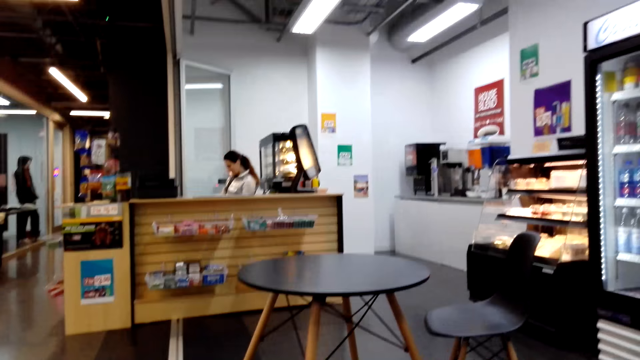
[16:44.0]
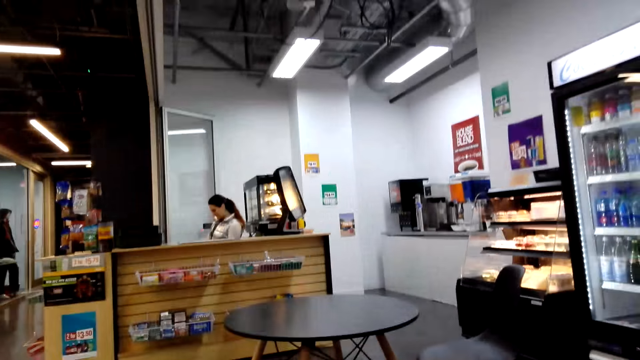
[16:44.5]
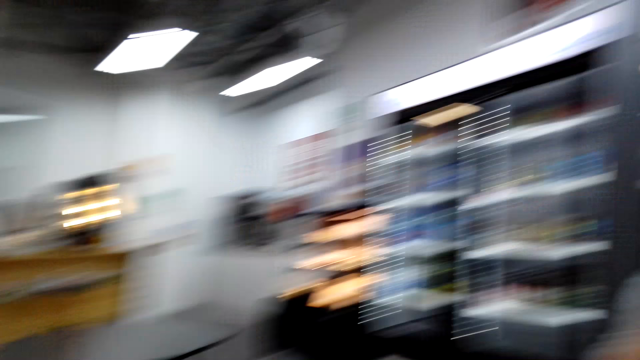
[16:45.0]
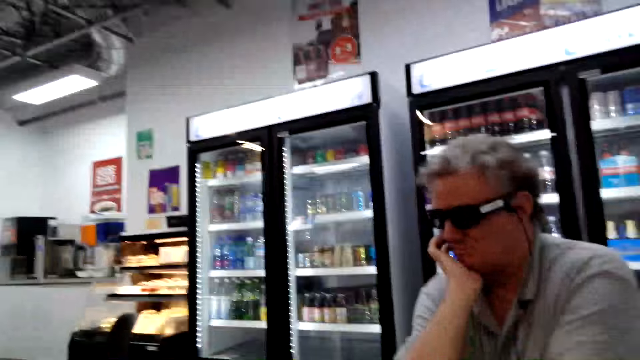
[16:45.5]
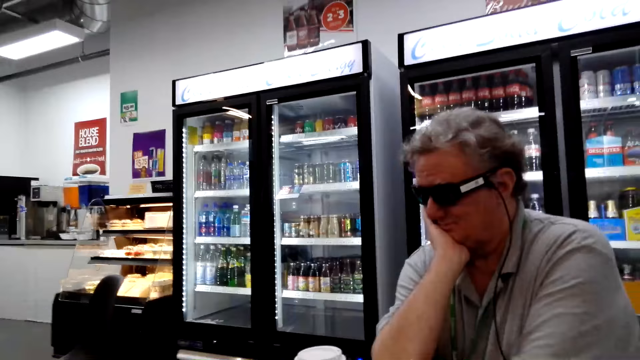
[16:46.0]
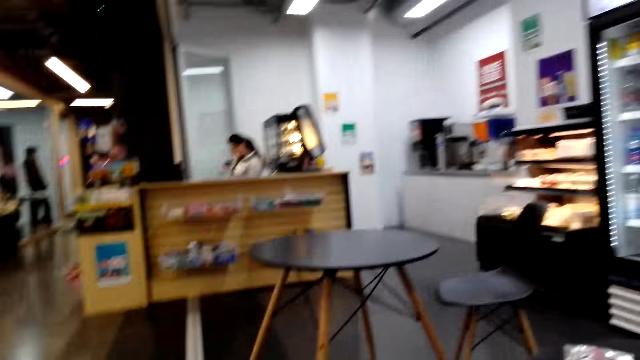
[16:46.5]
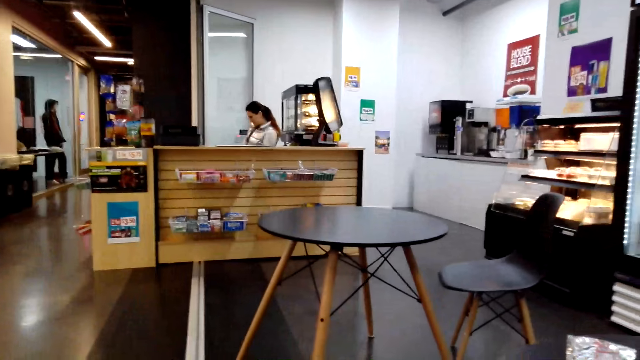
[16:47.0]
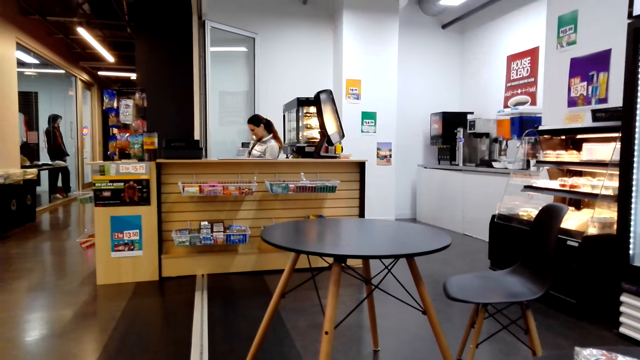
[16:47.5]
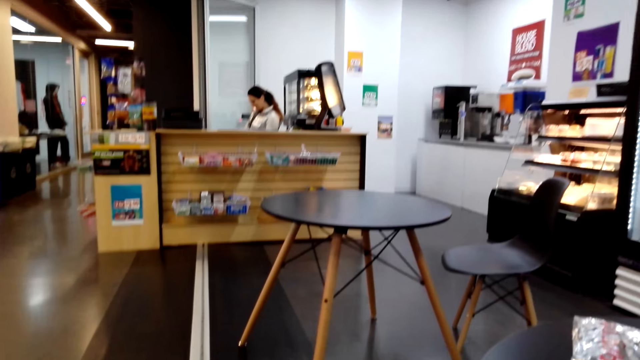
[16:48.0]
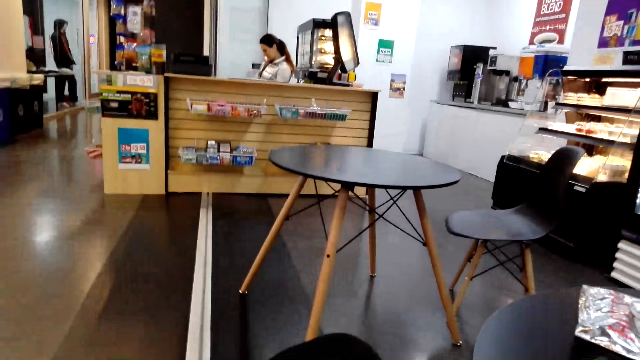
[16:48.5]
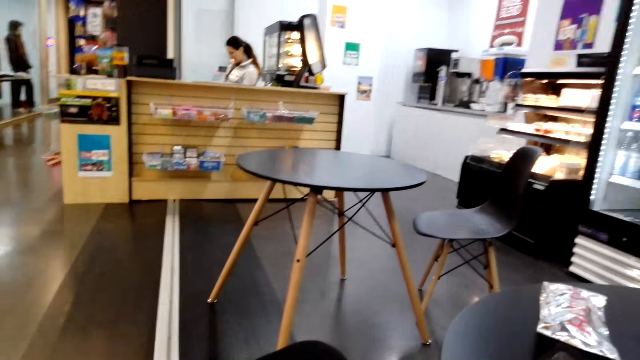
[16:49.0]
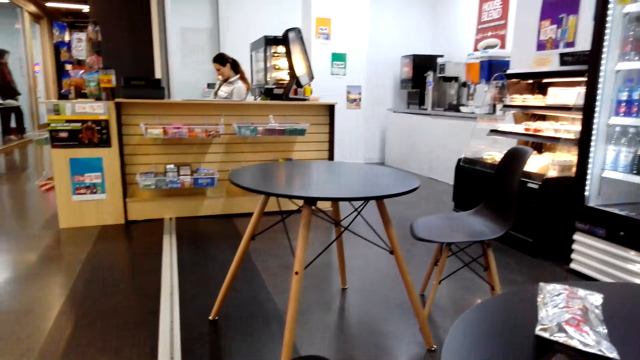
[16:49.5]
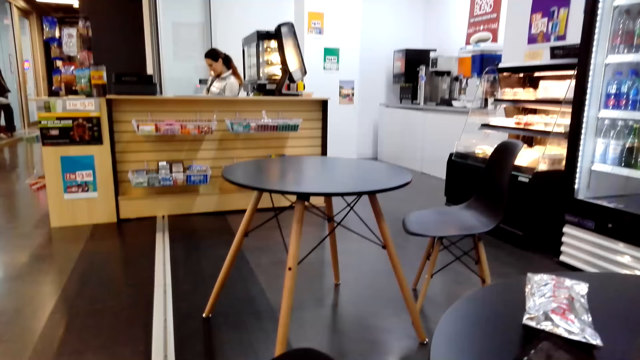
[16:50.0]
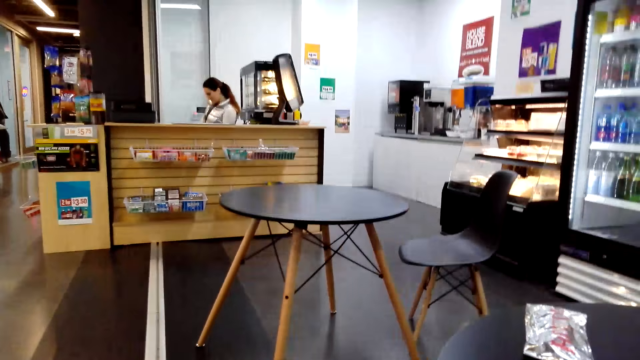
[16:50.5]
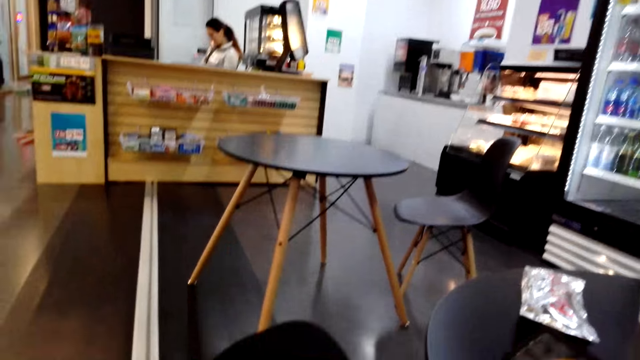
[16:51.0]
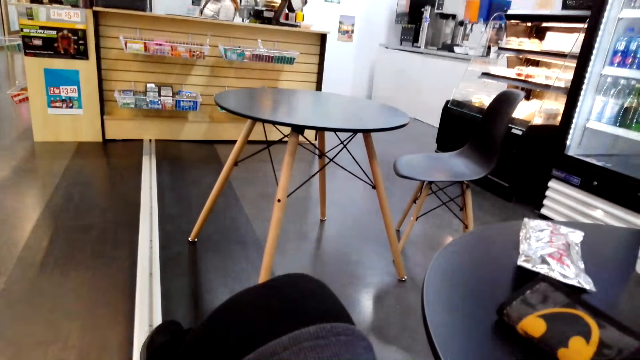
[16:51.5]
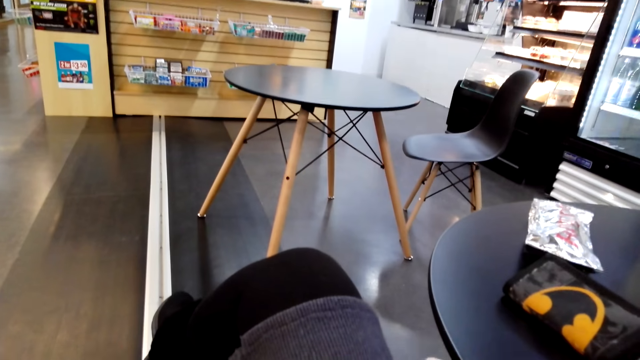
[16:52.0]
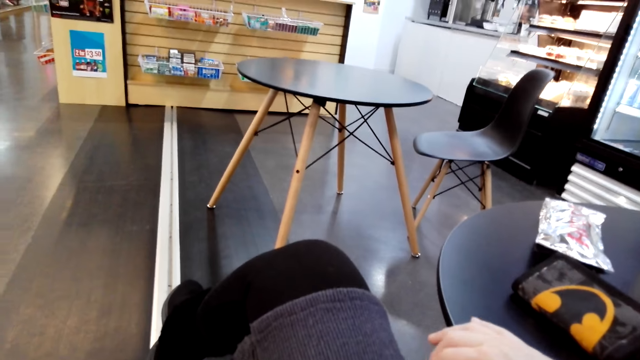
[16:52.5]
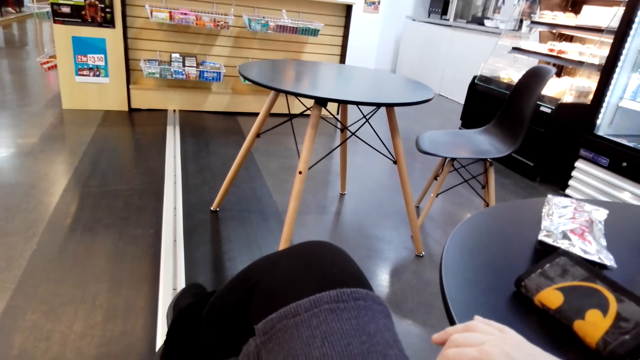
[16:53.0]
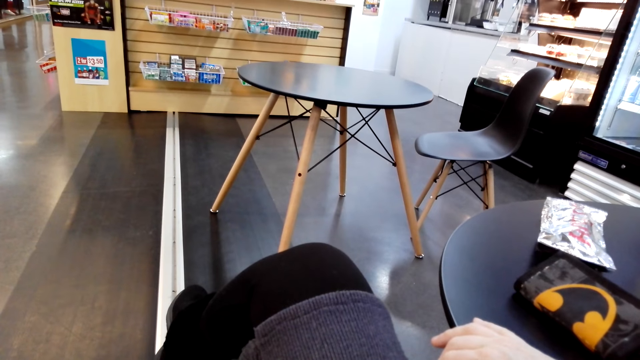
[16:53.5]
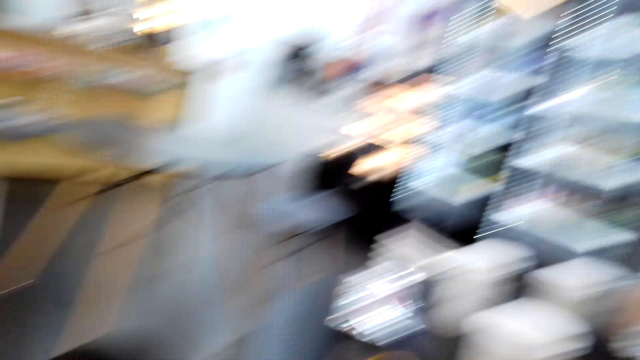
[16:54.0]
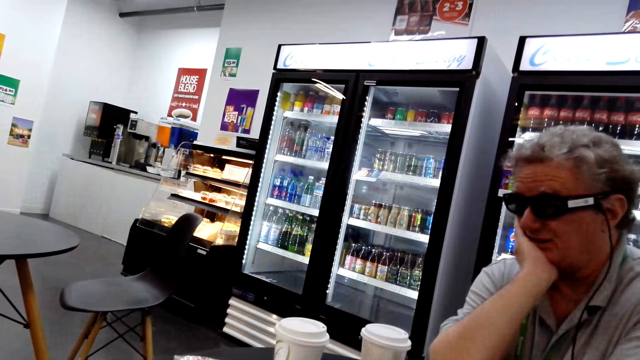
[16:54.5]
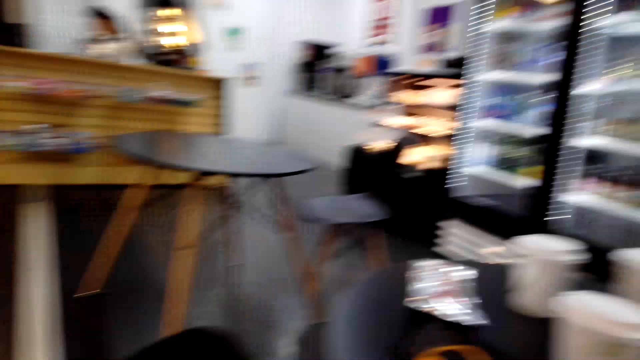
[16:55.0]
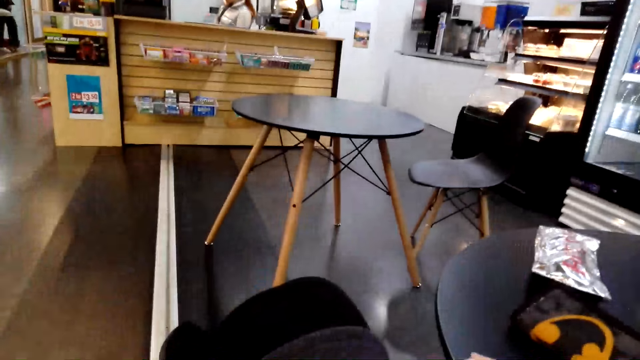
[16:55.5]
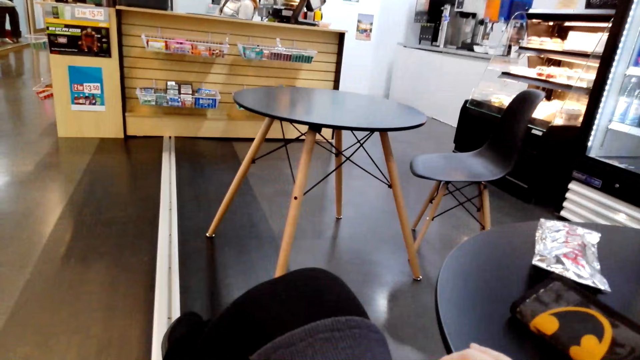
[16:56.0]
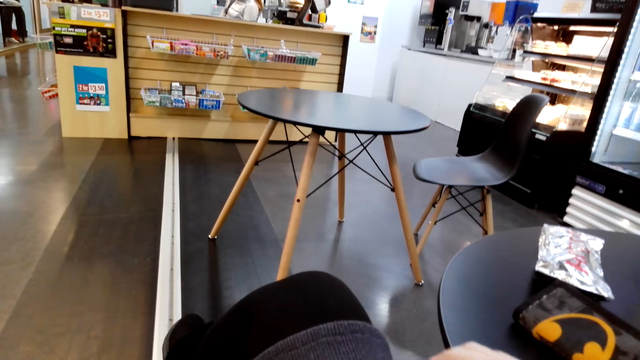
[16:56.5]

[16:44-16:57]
The camera wearer looks around. A man places his right elbow on the table. The camera wearer places her right hand on the table. The man places his right elbow on the table.

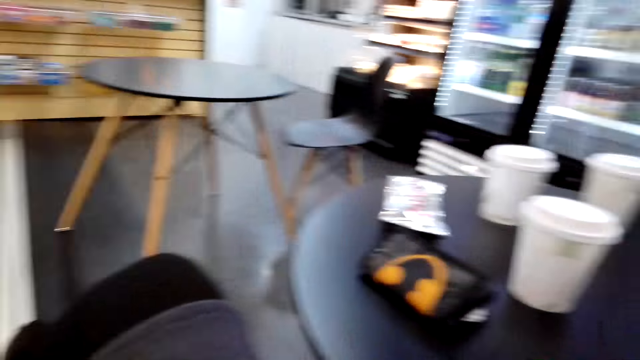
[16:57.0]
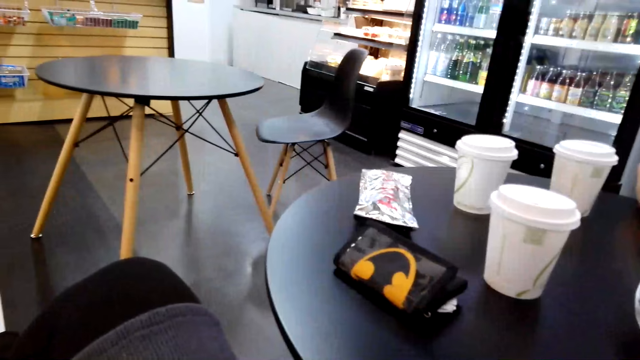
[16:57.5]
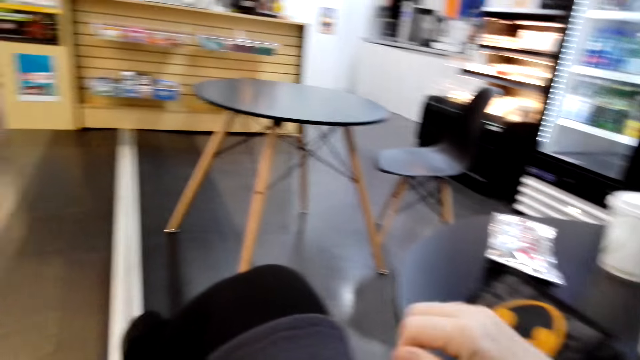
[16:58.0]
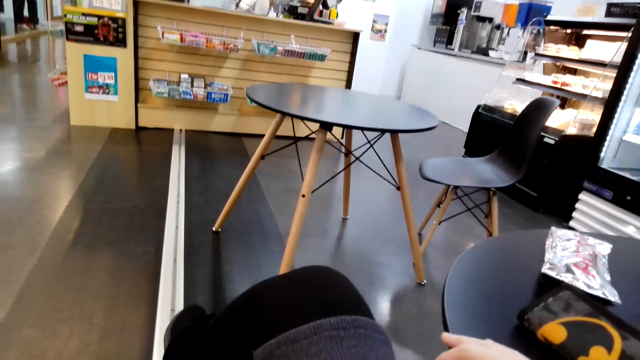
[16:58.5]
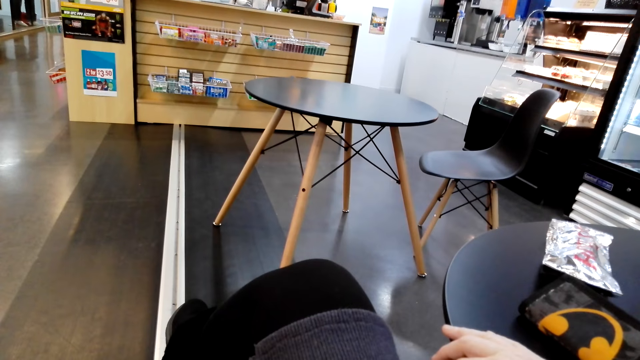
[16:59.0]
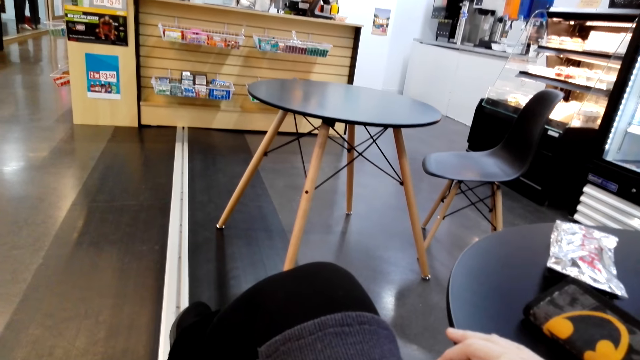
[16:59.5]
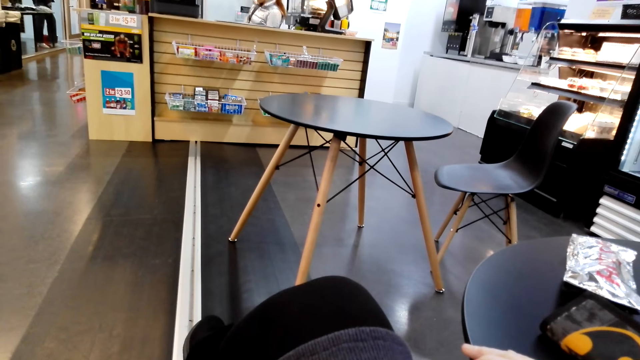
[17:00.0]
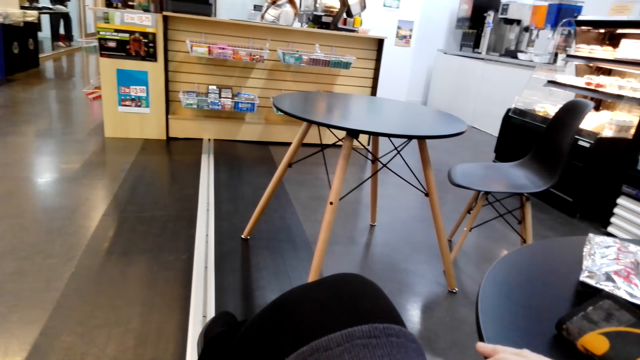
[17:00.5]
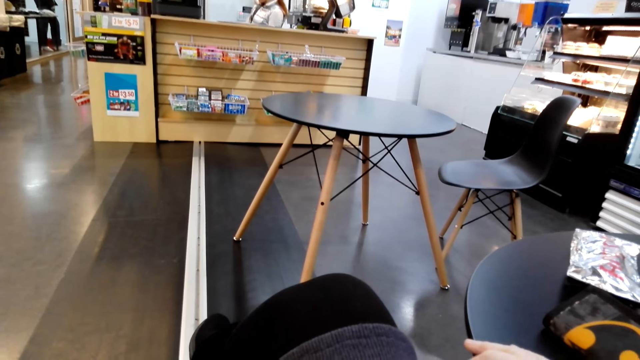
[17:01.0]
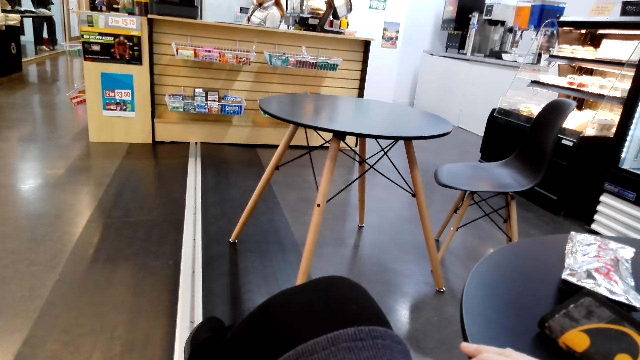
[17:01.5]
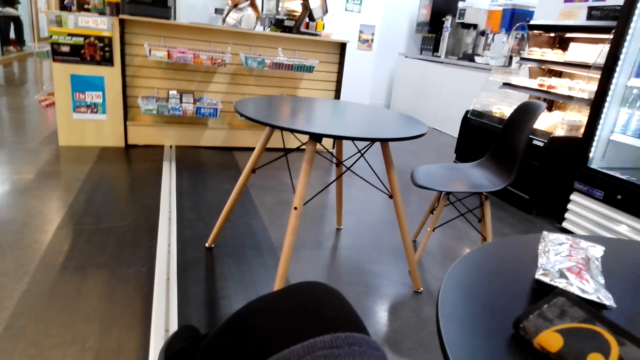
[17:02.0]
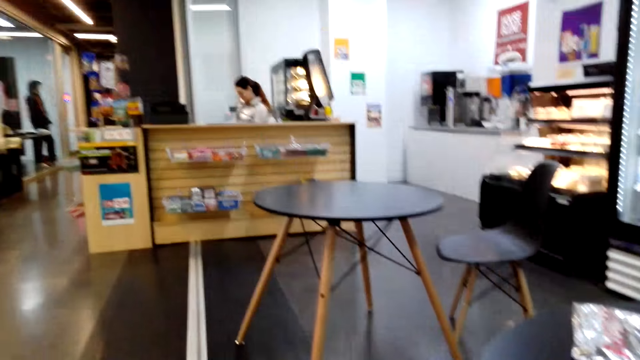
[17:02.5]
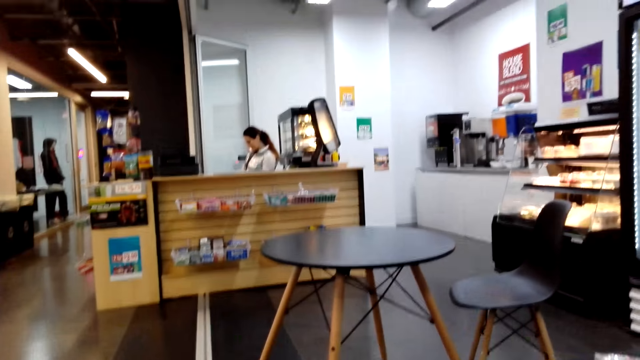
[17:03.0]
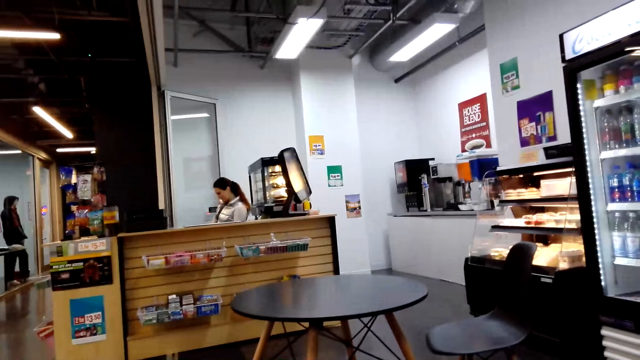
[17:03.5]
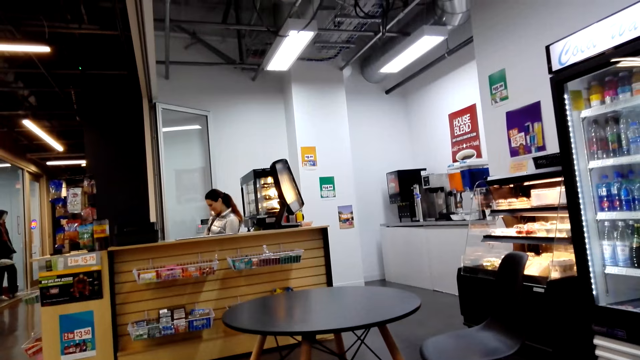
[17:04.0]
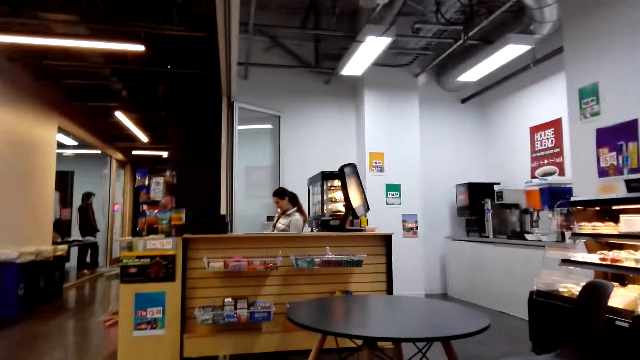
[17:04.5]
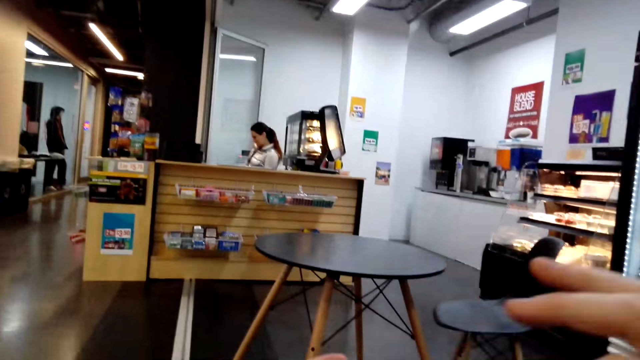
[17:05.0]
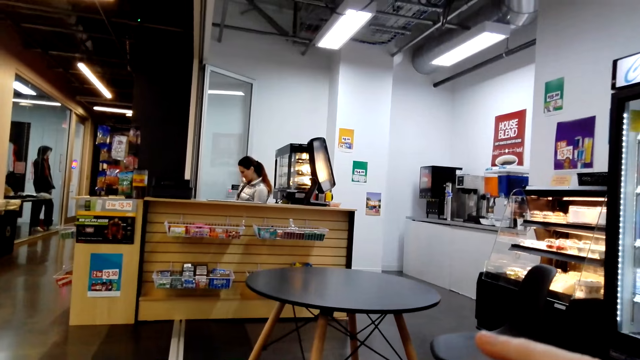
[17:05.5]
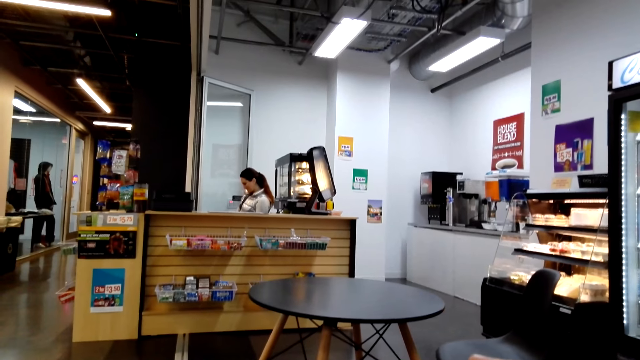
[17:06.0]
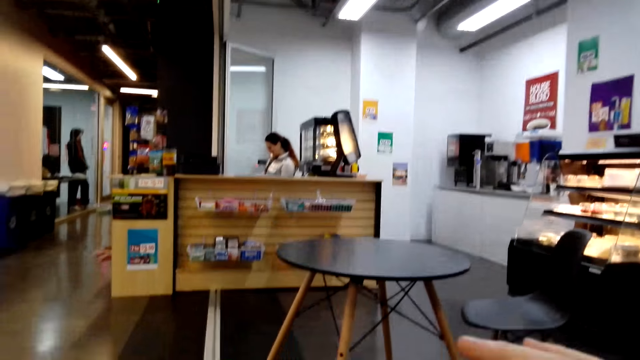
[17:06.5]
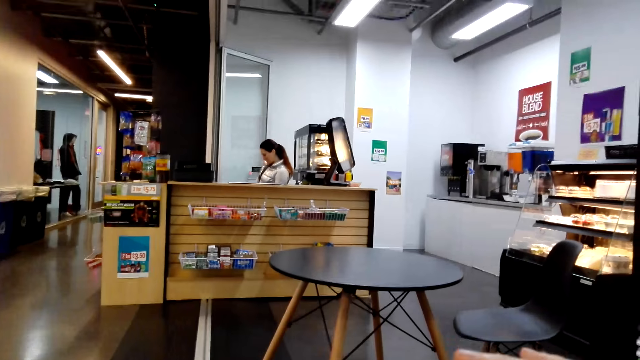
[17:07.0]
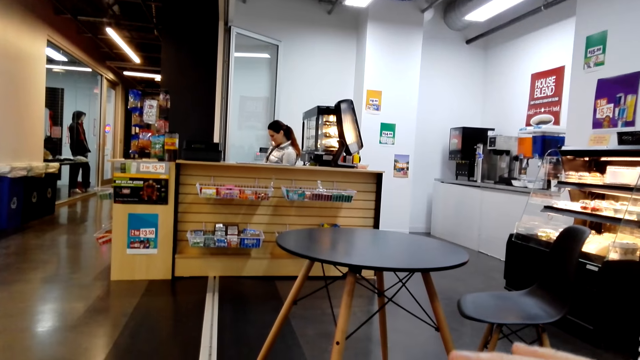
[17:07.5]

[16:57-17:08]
The camera wearer moves her right hand on the table. She places her right hand on the table. She operates the phone. She moves her right hand.
